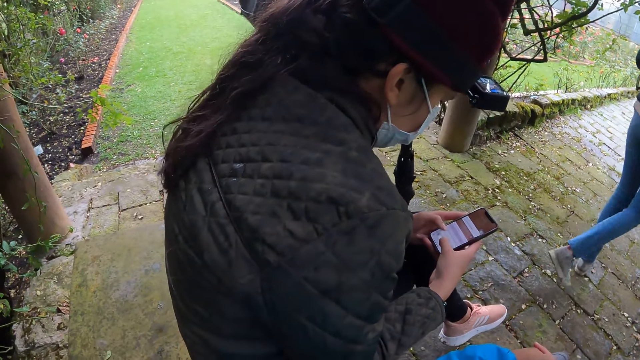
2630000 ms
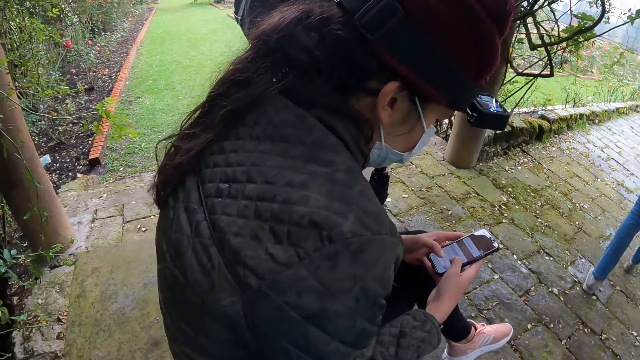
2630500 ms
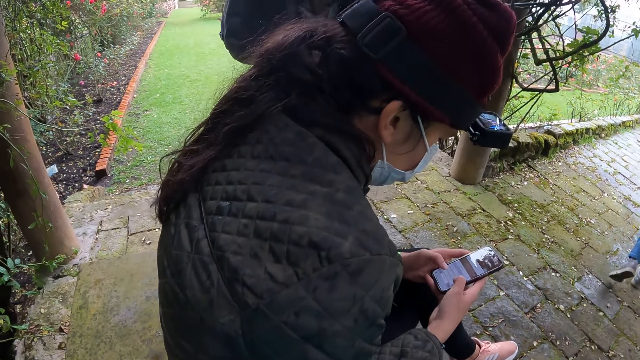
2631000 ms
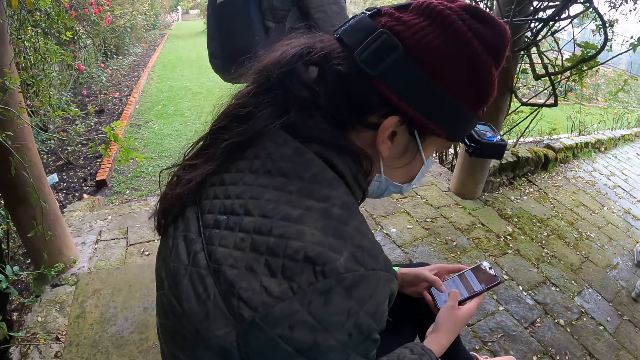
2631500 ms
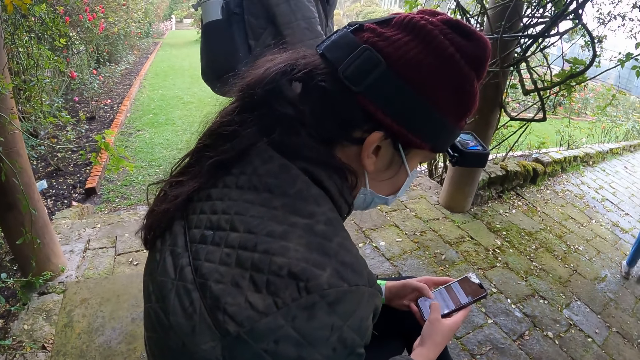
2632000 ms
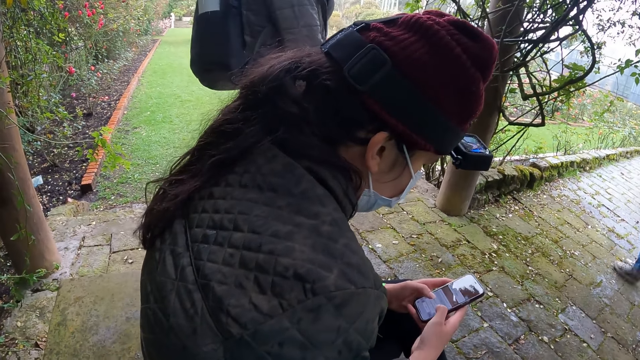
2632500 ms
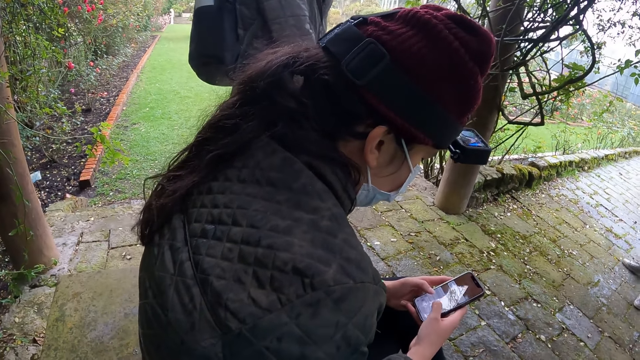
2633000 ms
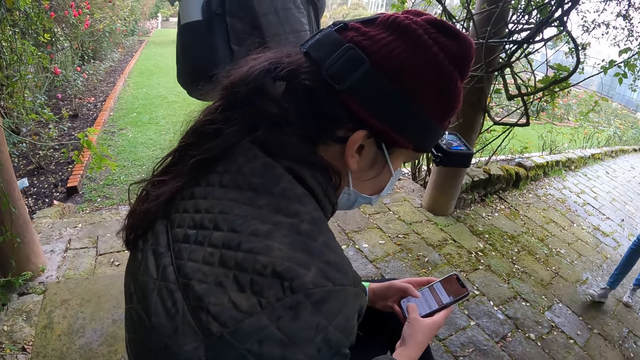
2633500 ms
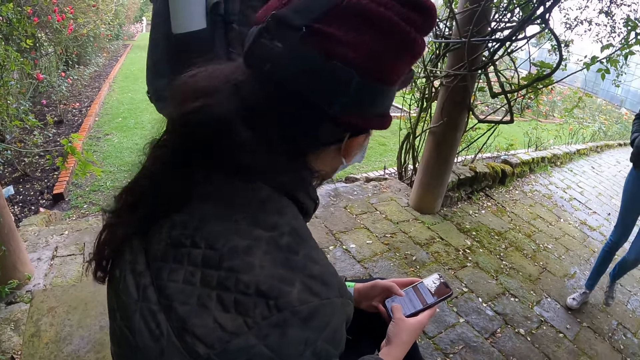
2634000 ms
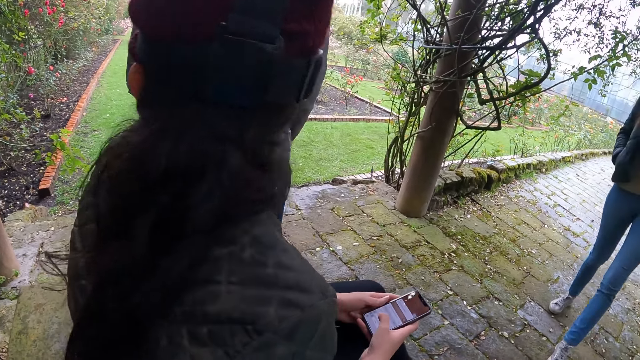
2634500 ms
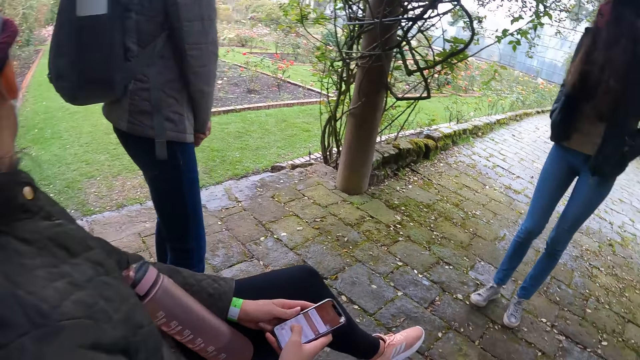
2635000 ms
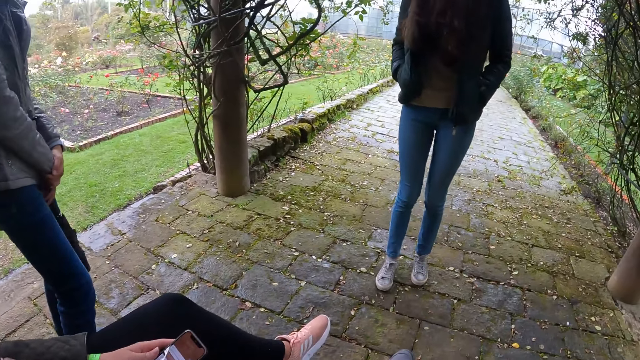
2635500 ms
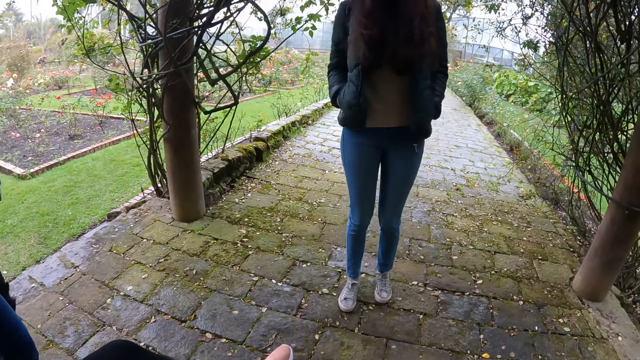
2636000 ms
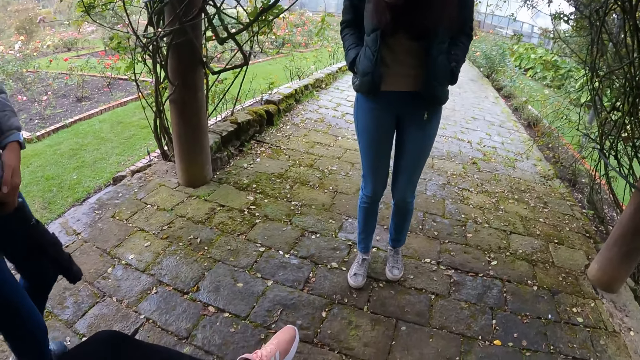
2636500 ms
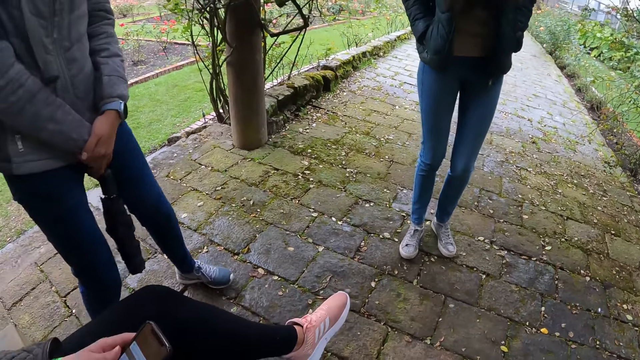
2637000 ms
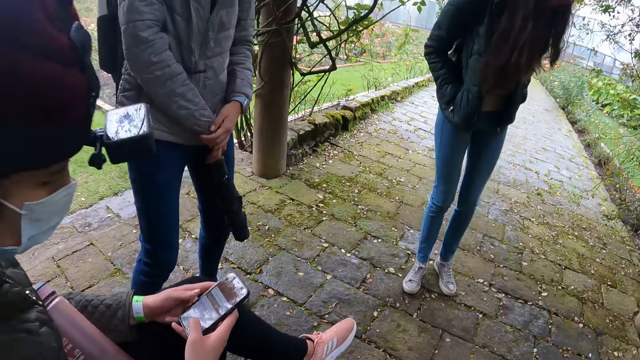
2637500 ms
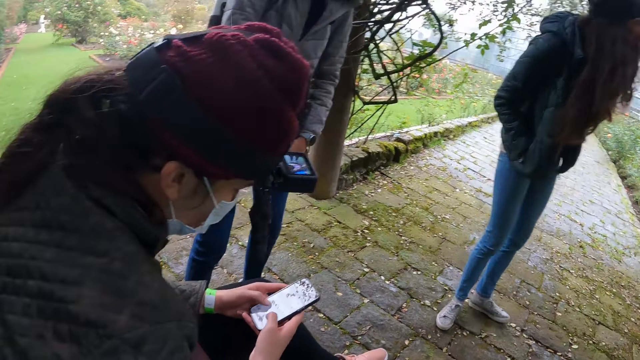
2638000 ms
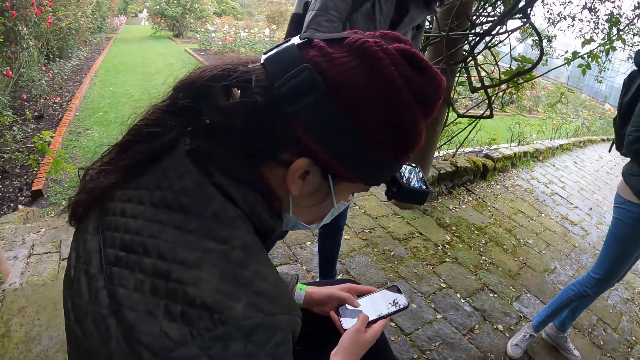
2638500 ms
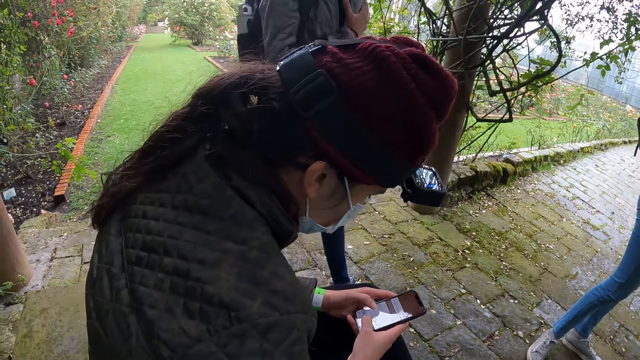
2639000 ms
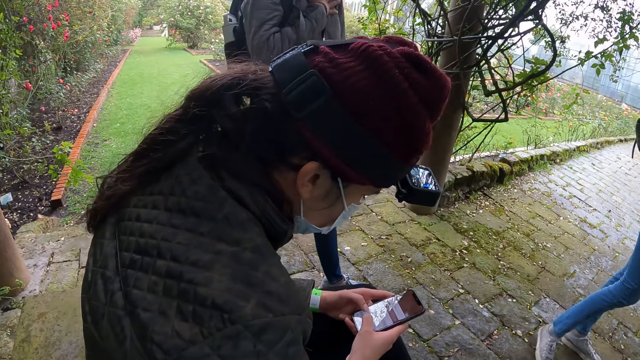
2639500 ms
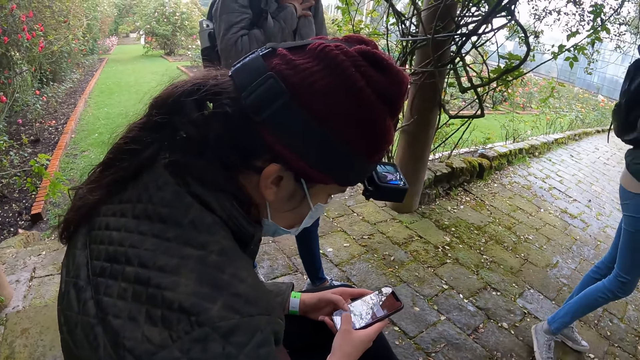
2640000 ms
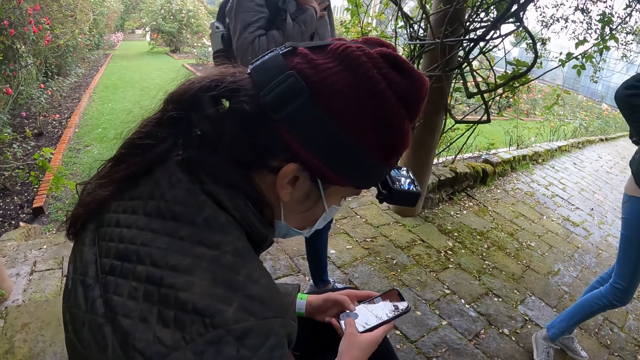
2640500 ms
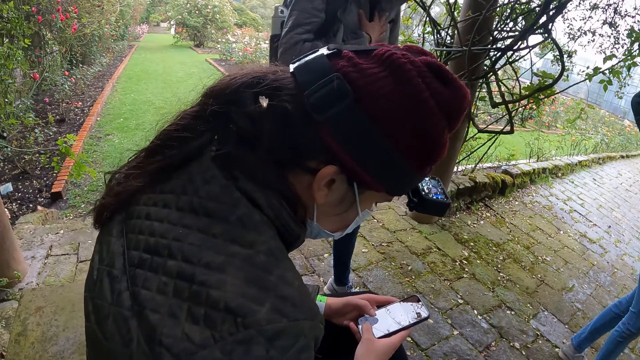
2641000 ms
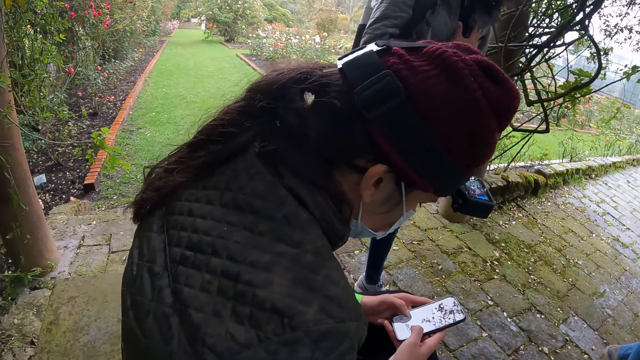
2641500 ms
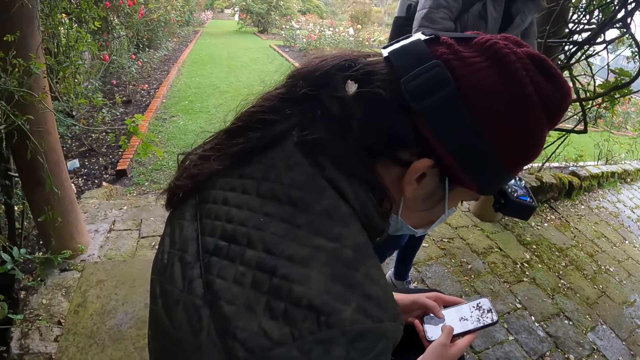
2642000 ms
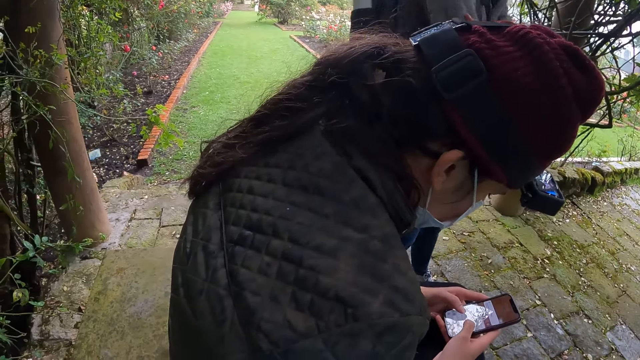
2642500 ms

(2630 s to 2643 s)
A woman walks on the sidewalk. Another woman operates her phone with her hands.

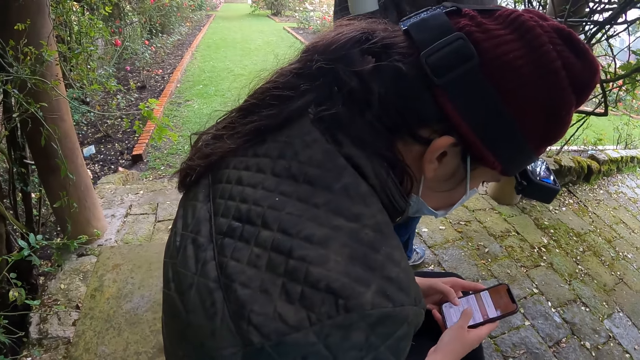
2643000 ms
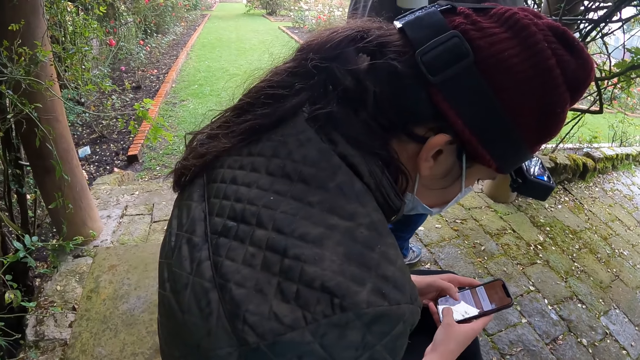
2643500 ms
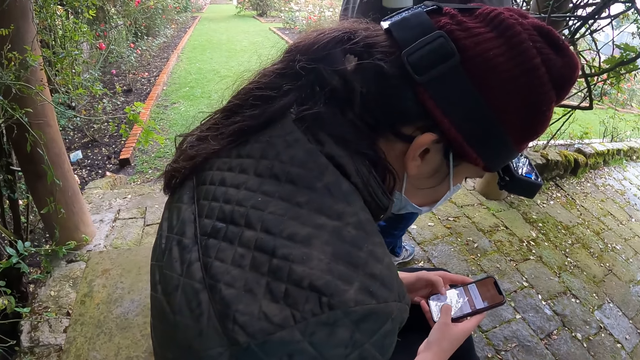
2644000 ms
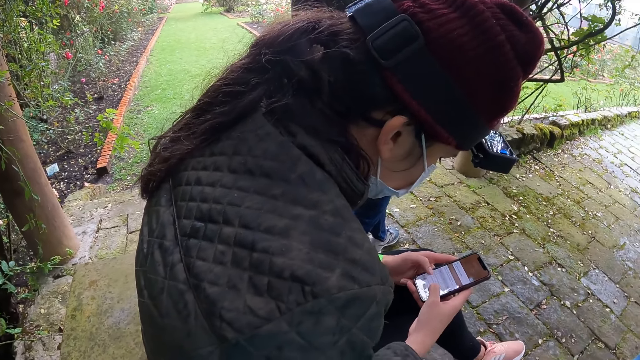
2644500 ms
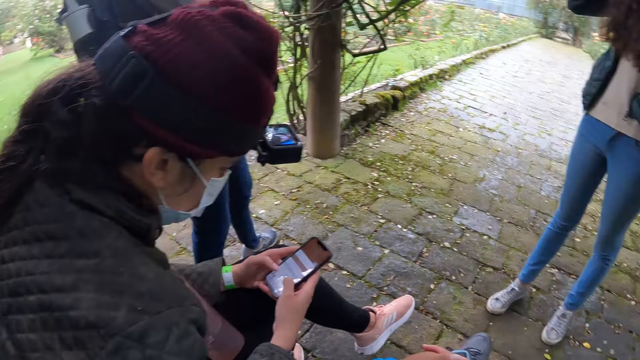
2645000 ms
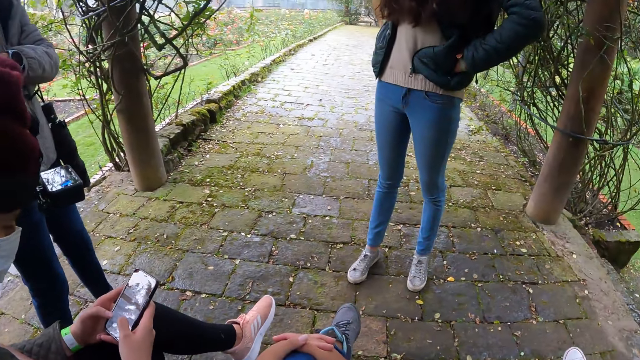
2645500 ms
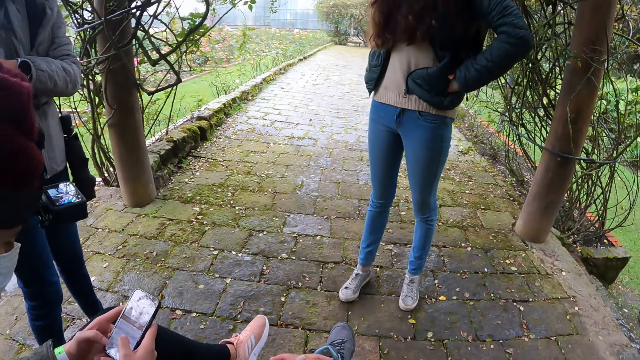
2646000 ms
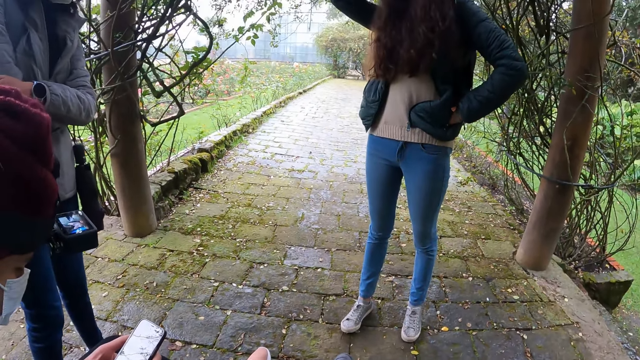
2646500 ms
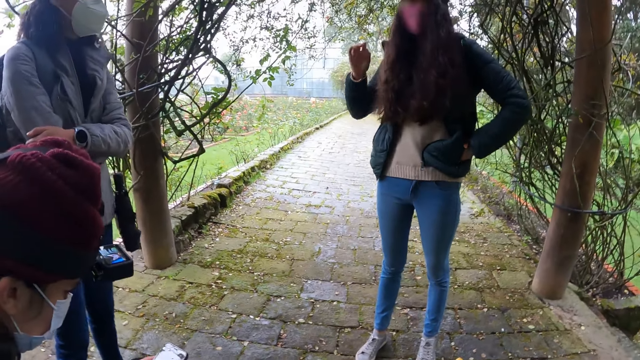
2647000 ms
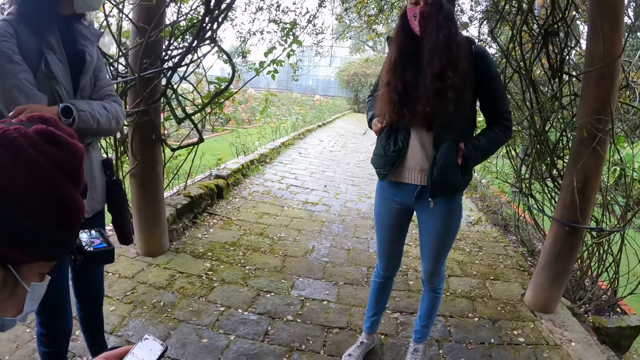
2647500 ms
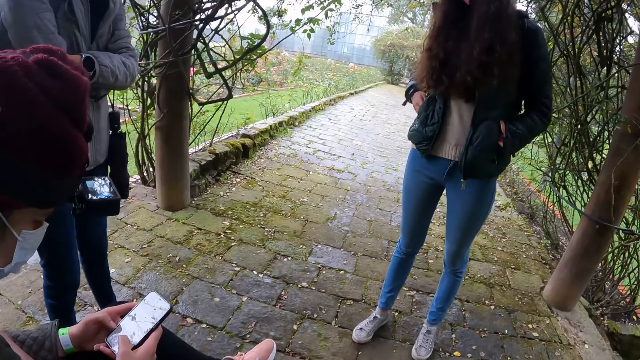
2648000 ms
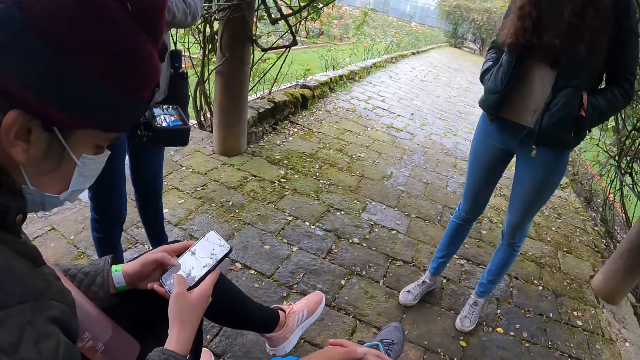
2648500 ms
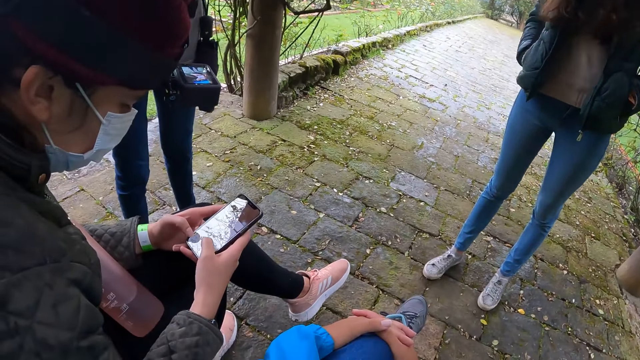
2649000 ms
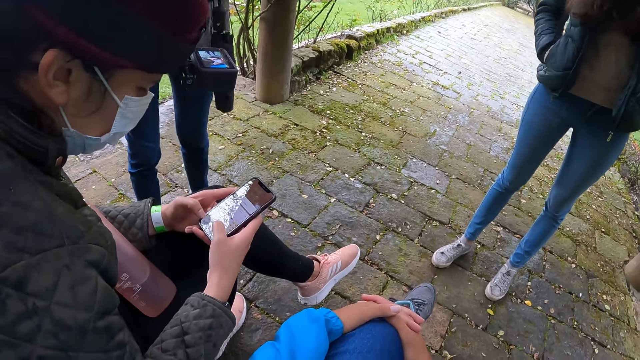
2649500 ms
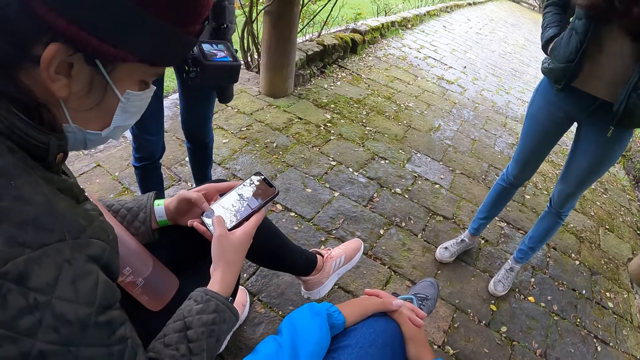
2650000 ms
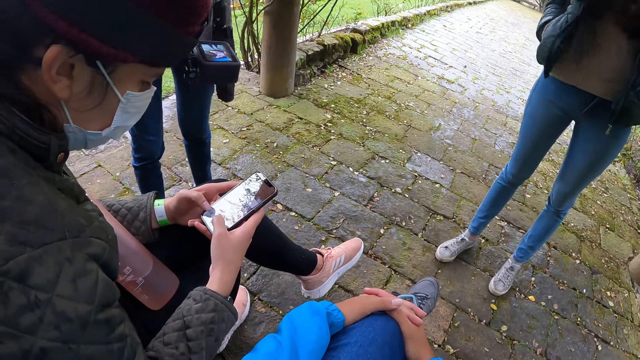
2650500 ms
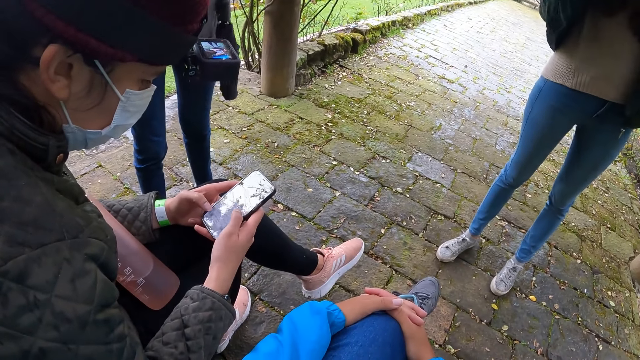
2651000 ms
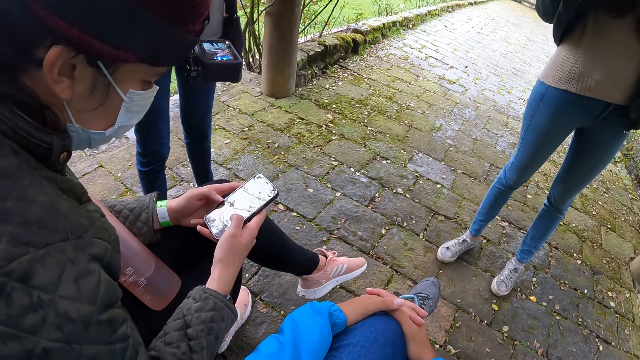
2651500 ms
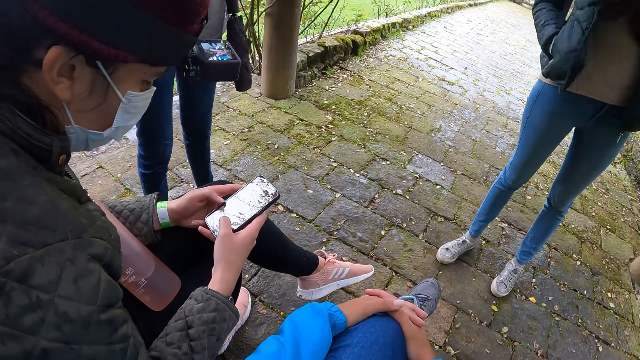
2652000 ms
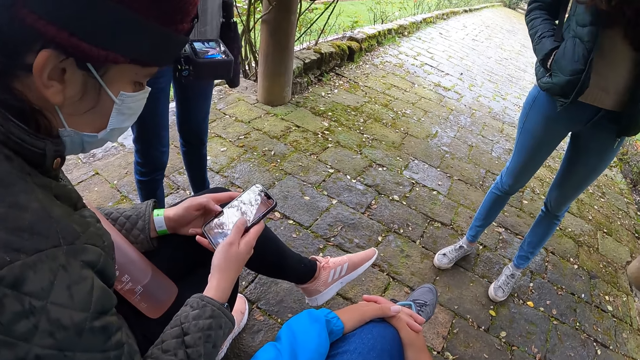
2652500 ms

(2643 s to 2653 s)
A woman touches her head with her right hand.
